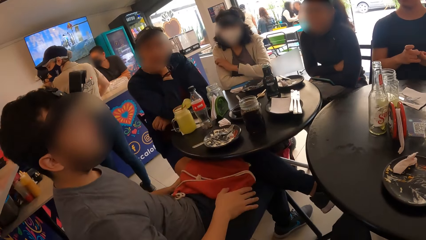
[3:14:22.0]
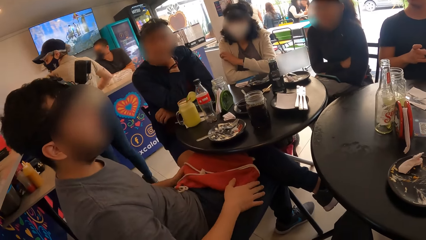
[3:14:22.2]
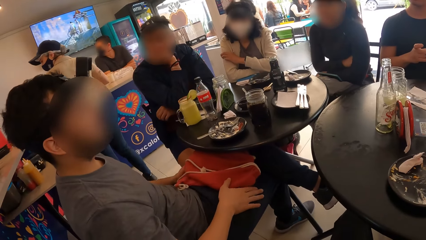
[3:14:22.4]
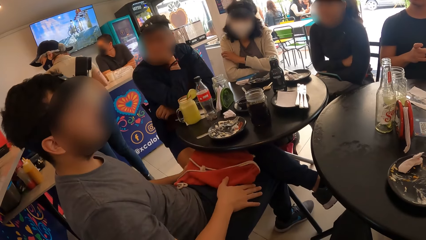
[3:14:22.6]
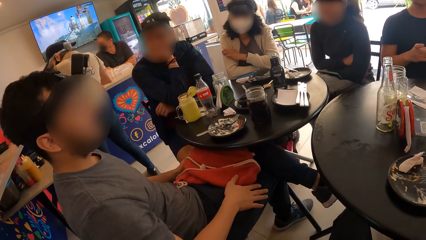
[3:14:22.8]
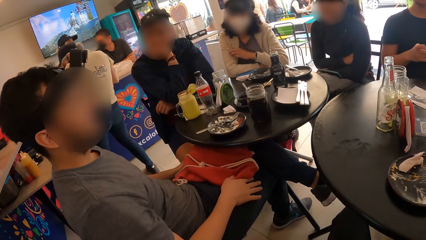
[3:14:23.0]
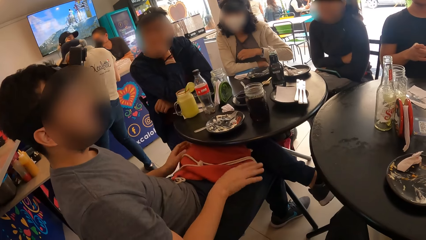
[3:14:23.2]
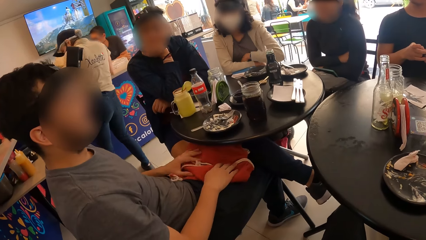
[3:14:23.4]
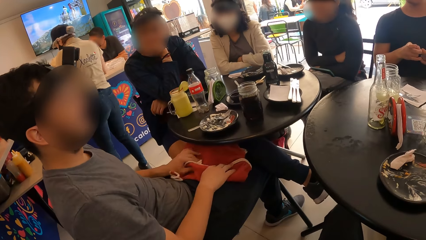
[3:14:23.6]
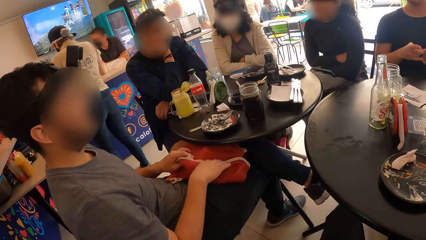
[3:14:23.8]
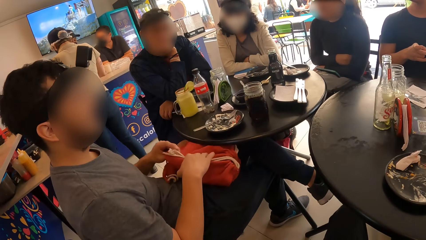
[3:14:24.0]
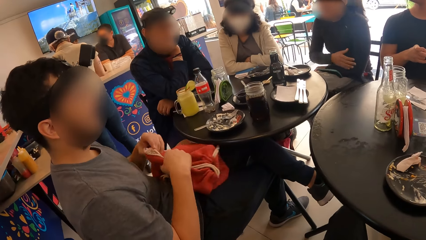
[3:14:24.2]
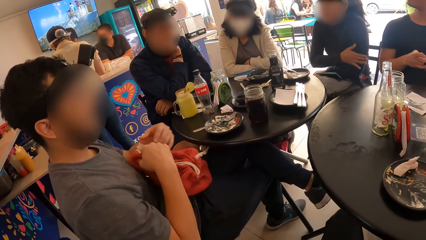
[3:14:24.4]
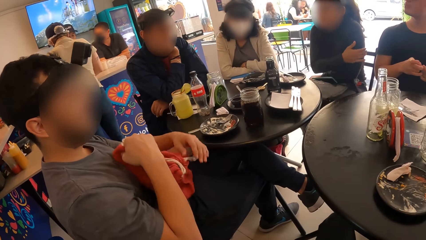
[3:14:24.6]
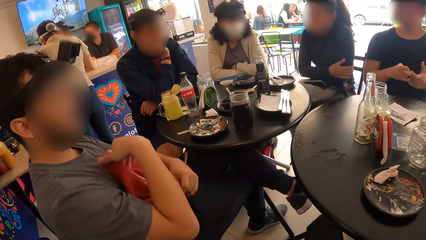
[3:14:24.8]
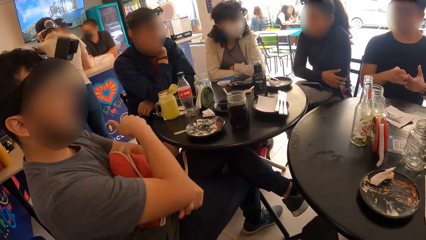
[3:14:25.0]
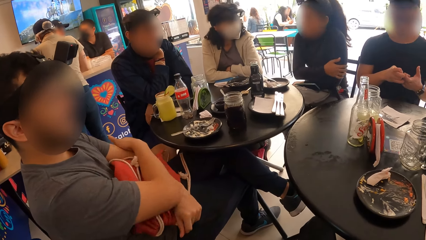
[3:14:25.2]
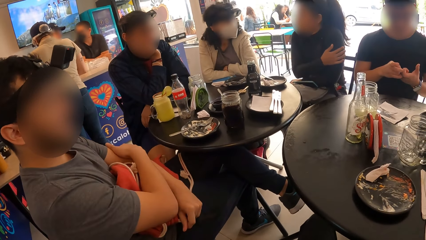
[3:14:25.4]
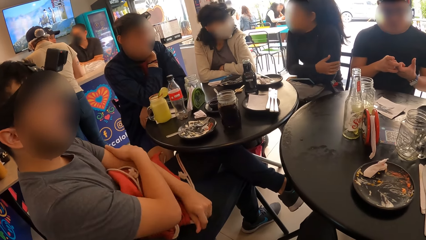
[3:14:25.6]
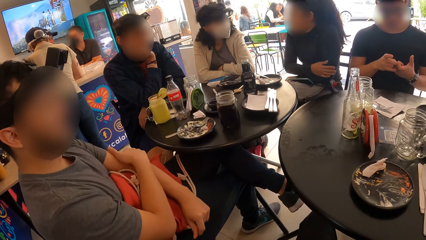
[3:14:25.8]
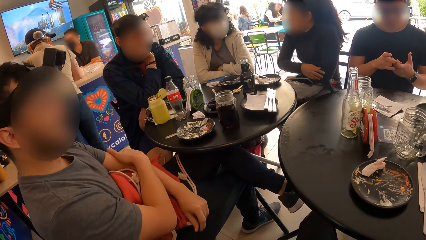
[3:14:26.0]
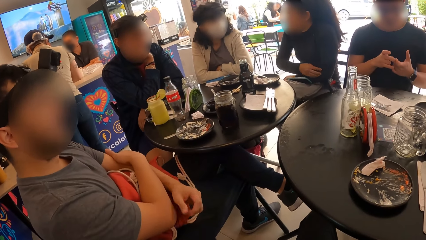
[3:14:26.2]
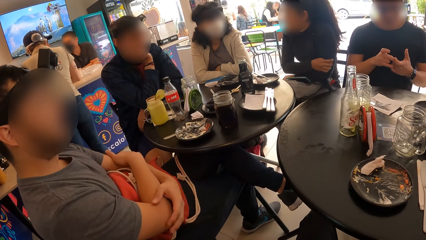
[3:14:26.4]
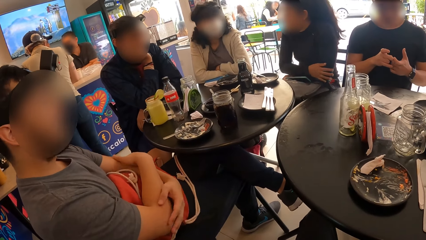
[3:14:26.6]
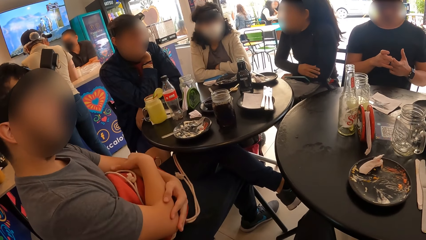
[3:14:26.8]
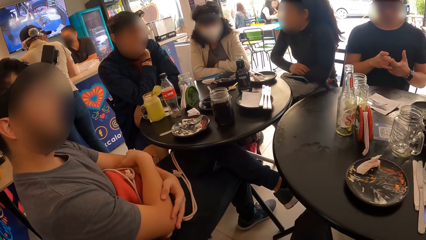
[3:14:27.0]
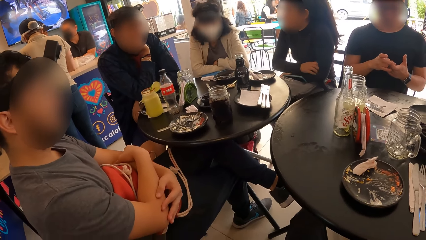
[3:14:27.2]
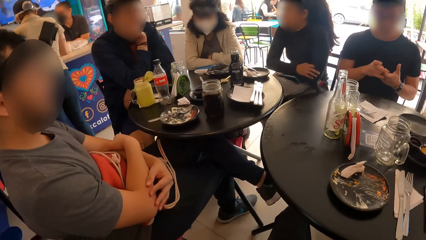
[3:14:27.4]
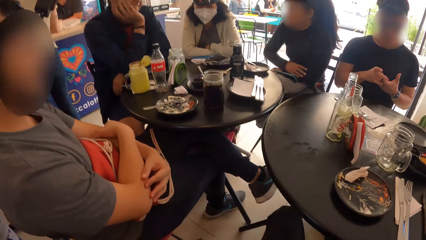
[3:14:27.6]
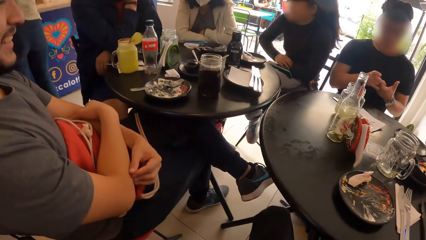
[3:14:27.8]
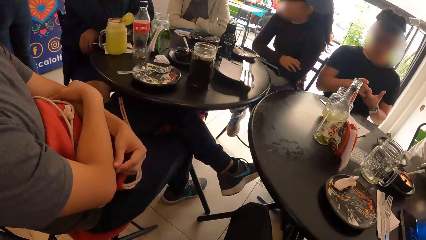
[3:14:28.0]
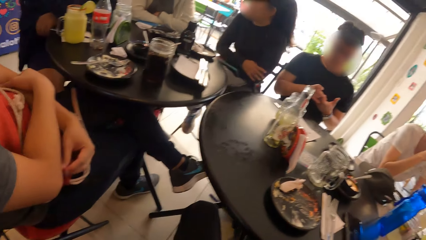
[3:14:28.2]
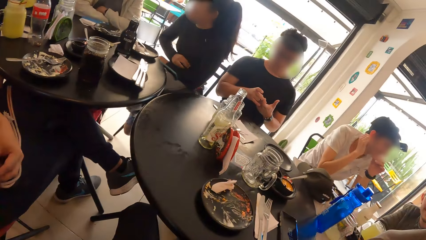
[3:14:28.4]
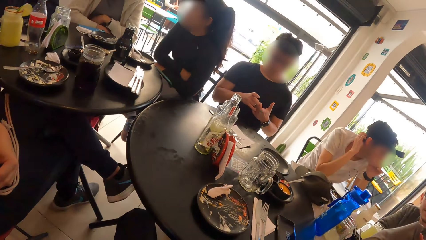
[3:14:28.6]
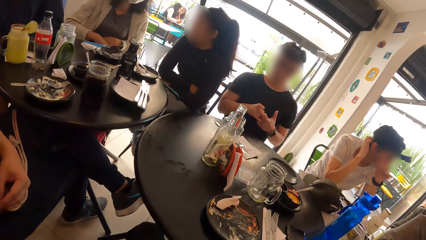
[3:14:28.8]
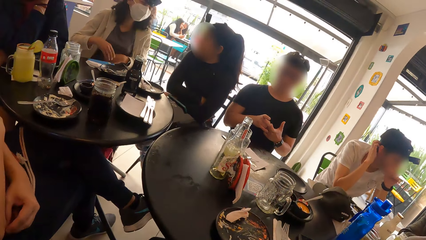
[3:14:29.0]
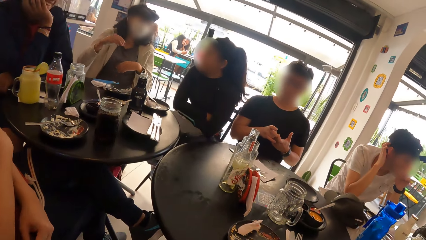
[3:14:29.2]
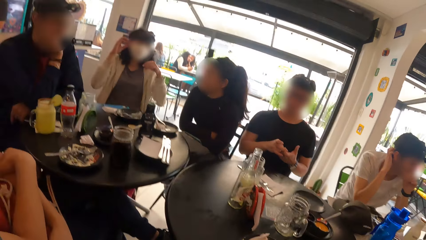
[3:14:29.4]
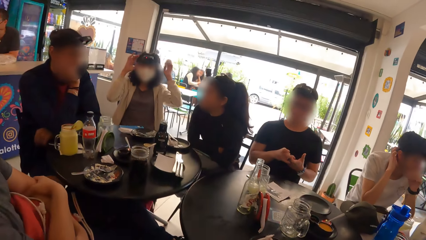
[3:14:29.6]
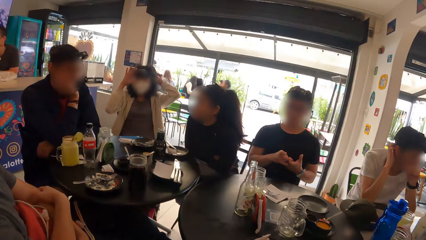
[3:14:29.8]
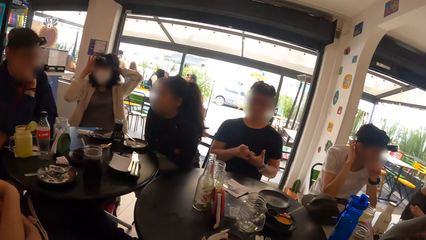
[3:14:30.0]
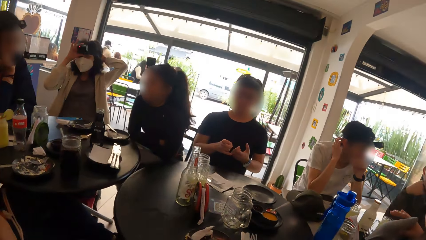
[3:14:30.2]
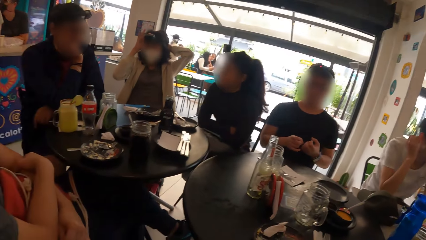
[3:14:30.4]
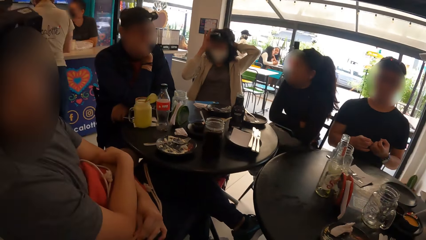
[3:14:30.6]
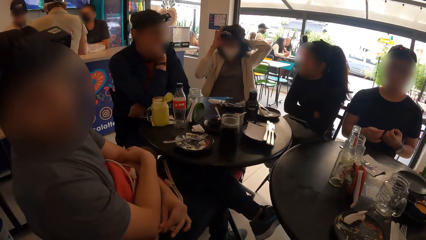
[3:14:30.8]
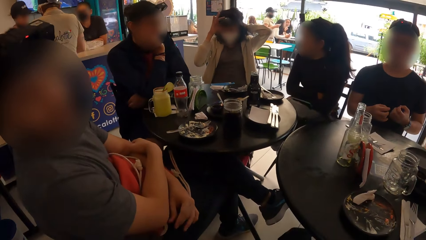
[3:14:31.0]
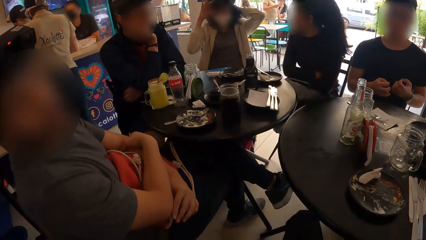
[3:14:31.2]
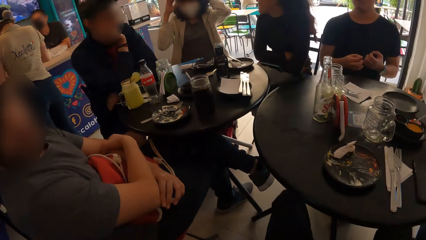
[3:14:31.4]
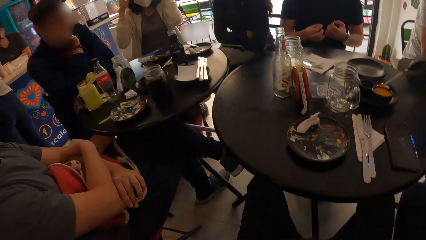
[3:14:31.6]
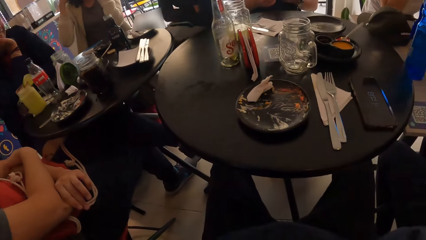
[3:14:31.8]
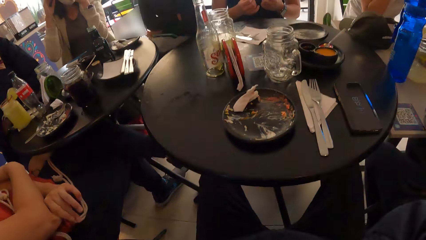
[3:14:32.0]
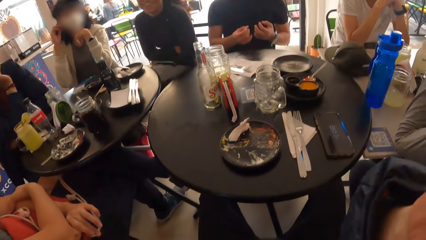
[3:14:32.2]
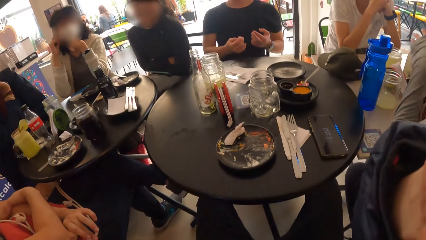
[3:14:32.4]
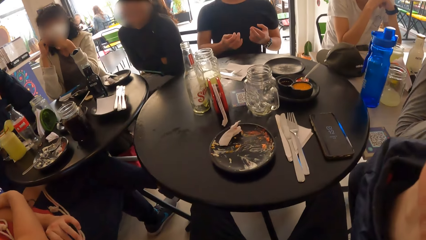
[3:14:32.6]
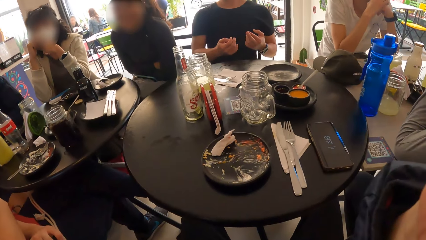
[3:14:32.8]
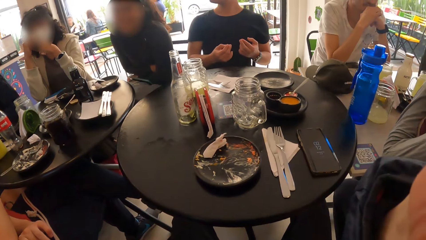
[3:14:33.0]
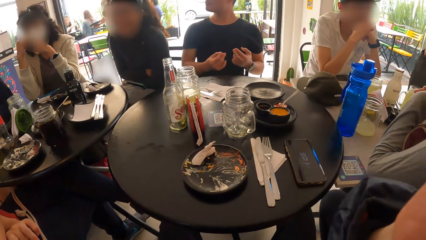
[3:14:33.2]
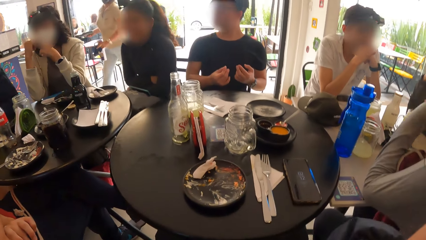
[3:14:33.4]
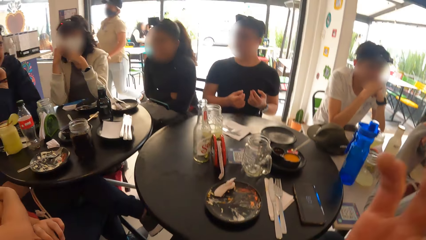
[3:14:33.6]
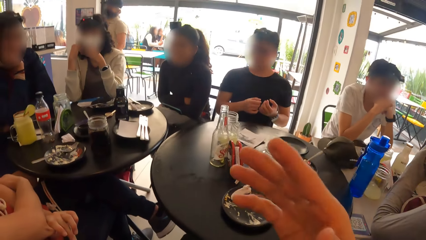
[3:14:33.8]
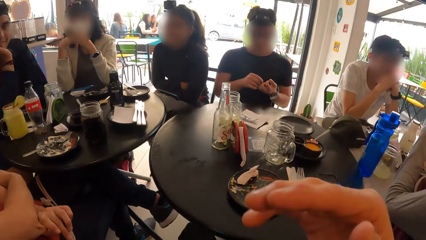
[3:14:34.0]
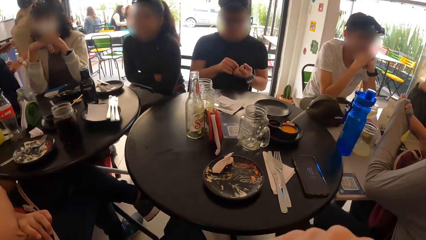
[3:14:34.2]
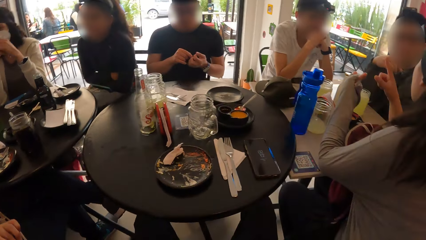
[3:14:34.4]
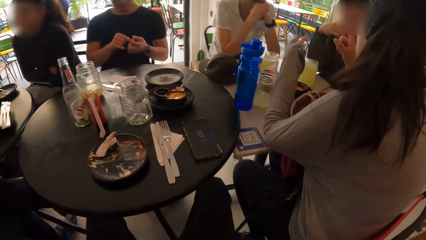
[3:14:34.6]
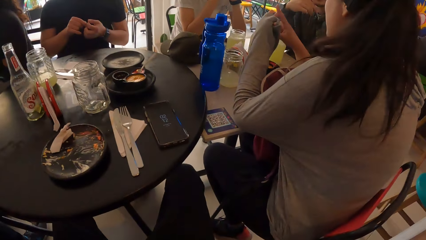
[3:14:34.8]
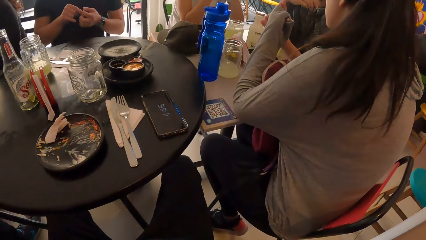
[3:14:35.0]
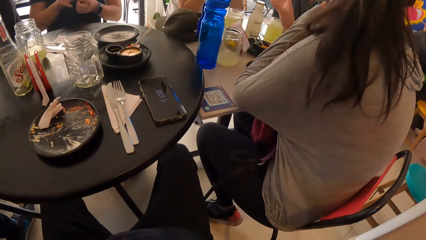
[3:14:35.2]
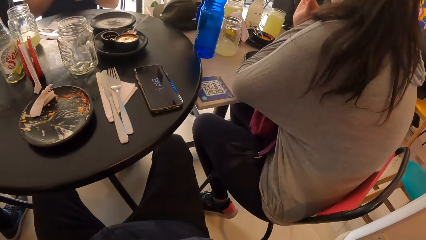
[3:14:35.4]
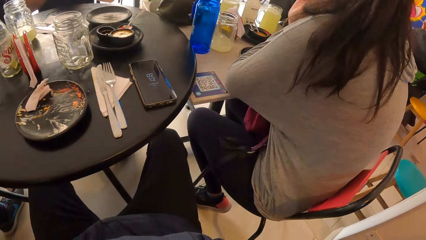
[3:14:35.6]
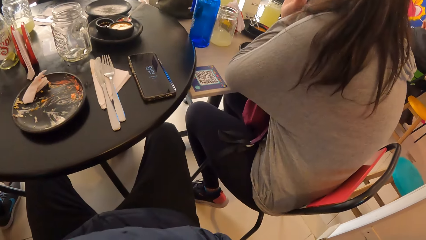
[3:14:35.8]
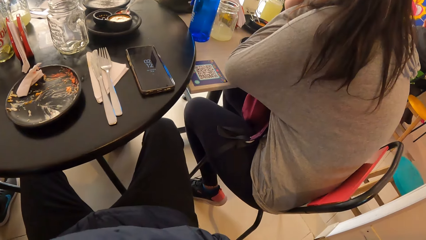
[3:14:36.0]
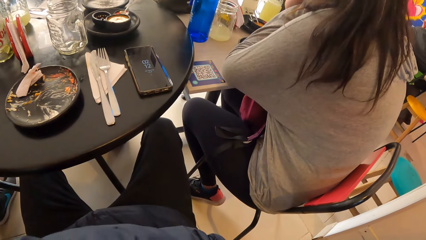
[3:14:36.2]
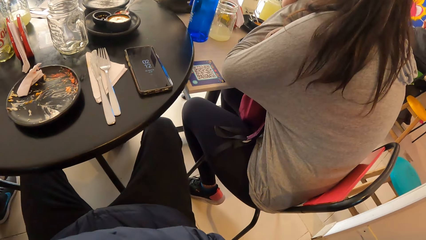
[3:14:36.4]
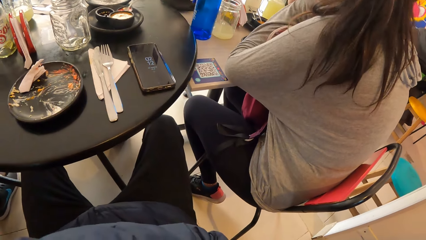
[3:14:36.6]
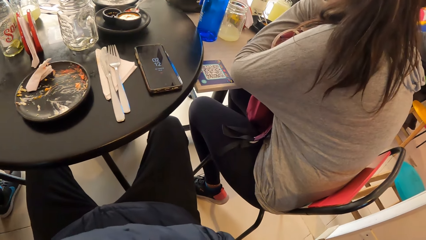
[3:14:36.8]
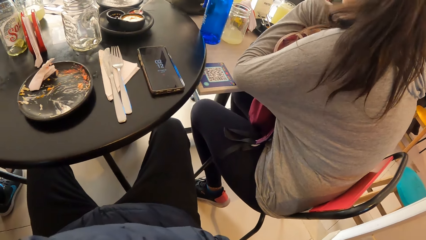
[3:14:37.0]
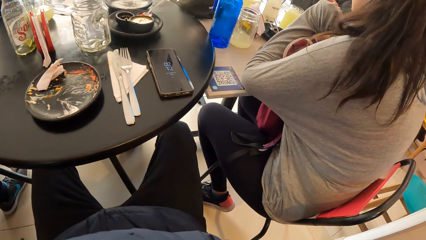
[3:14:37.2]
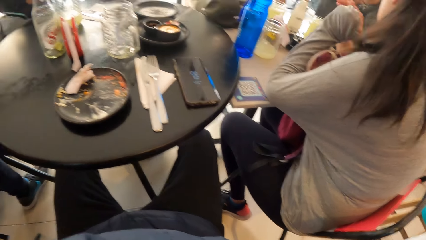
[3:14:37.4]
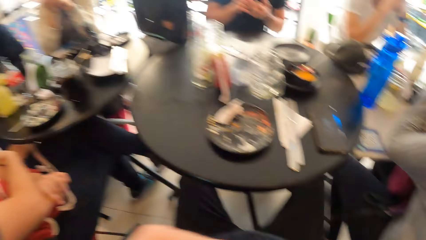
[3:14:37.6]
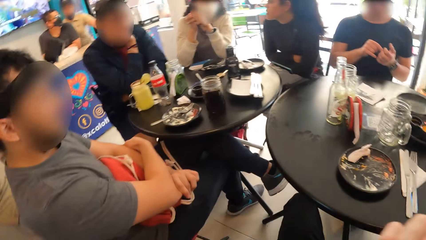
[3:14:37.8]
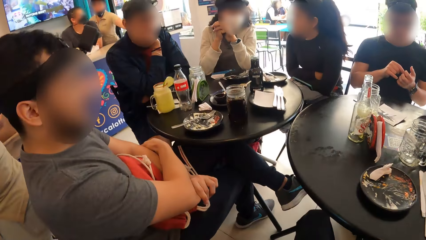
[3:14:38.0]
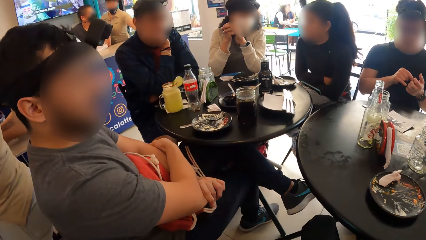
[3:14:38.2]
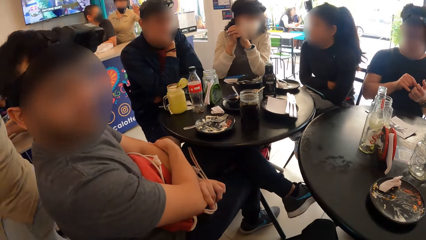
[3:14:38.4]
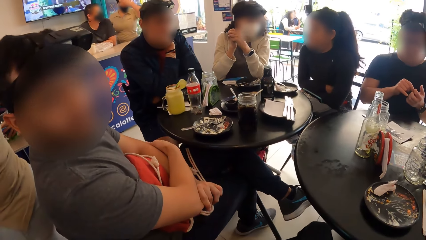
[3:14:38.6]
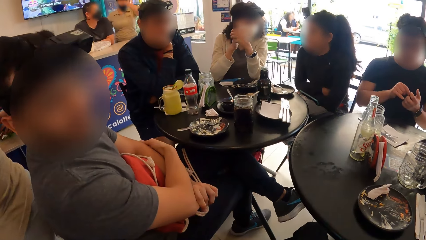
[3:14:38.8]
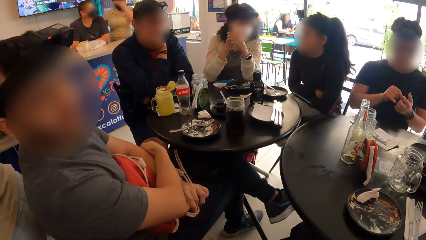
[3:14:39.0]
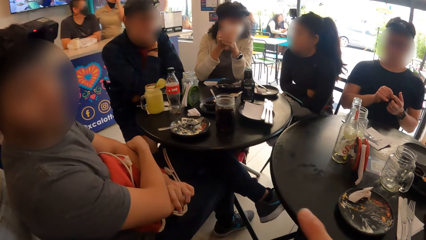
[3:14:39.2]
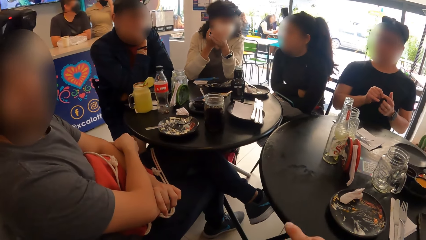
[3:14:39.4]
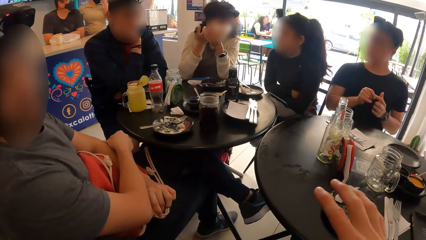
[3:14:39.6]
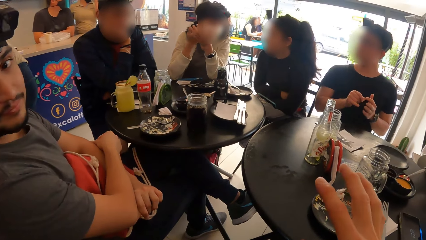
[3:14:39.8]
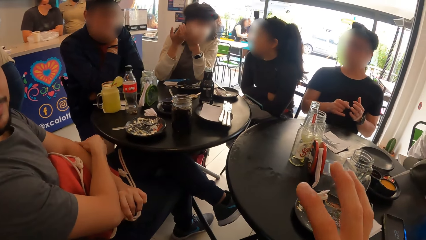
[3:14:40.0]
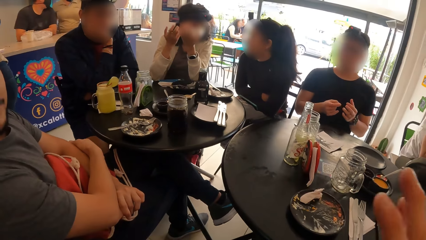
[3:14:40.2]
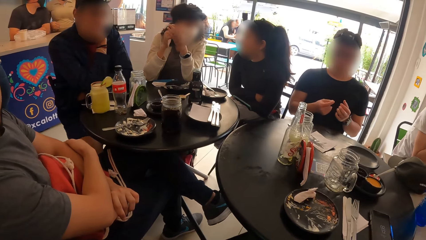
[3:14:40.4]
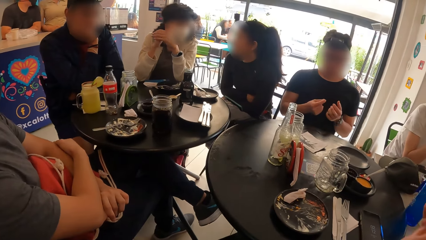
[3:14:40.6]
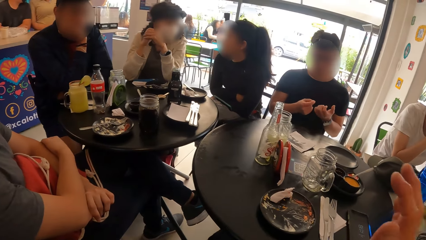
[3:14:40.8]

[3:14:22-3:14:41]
The man holds a bag with both hands. A woman interacts with another man. The camera wearer interacts with the first man. The first man talks to the camera wearer.
